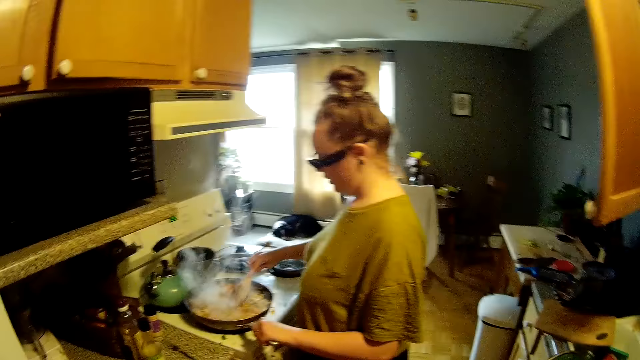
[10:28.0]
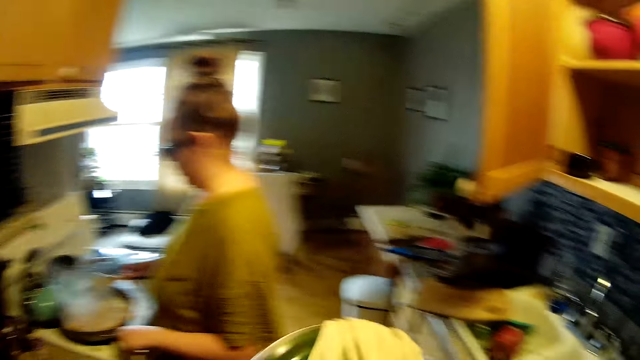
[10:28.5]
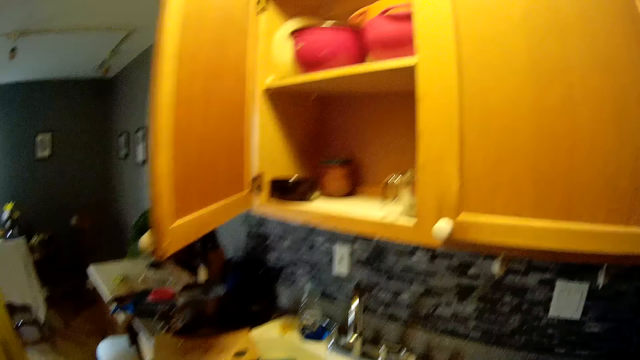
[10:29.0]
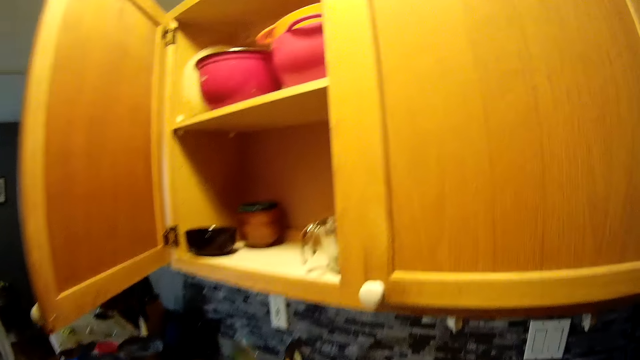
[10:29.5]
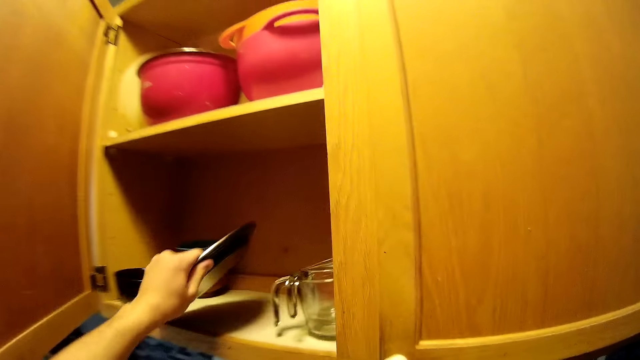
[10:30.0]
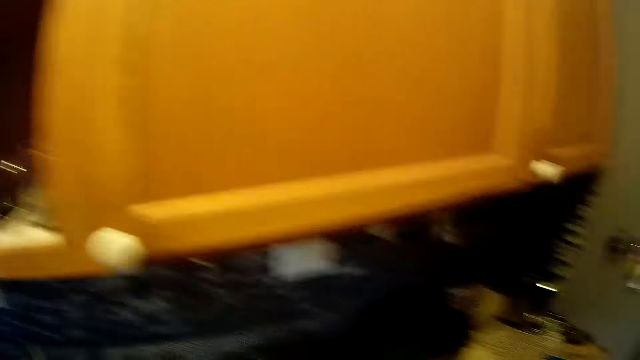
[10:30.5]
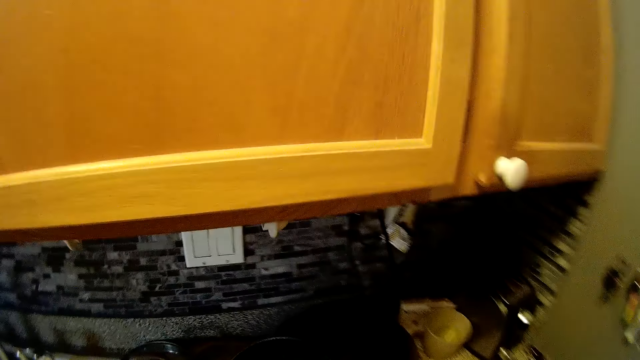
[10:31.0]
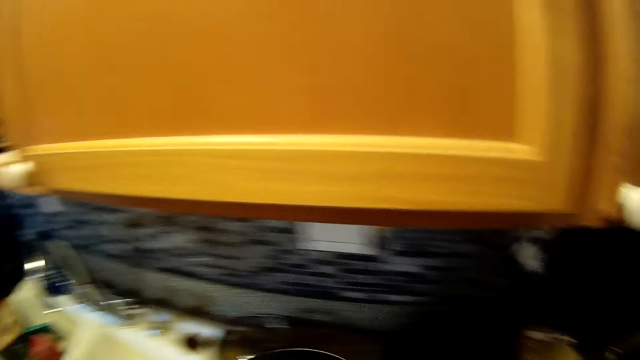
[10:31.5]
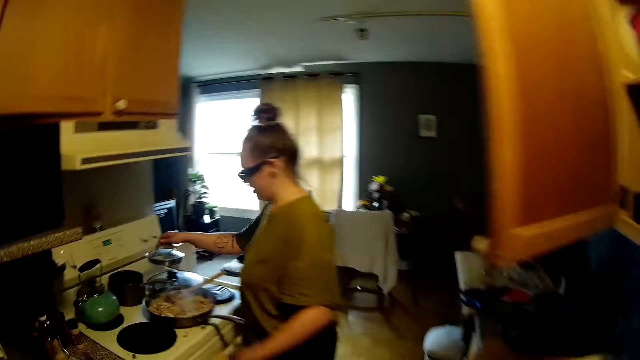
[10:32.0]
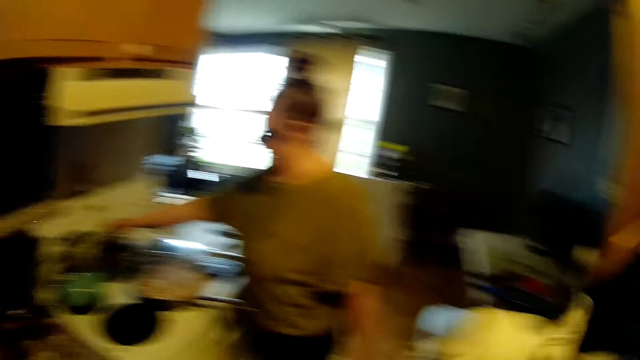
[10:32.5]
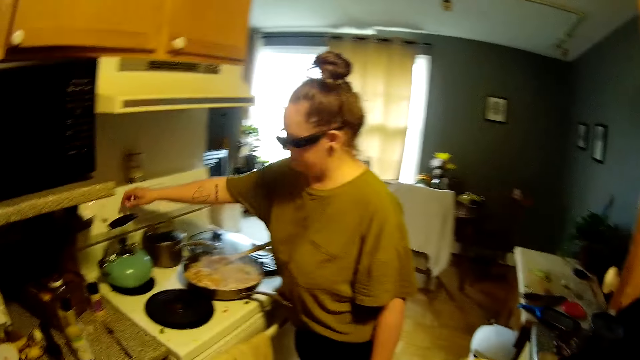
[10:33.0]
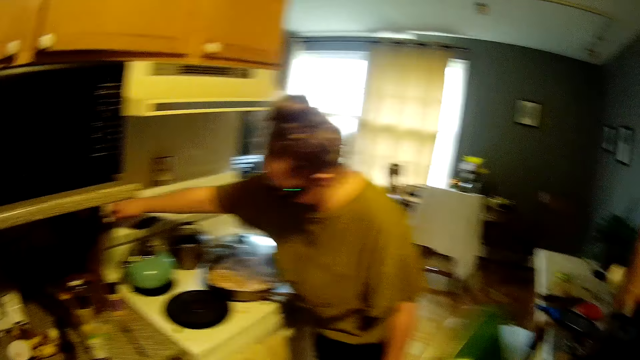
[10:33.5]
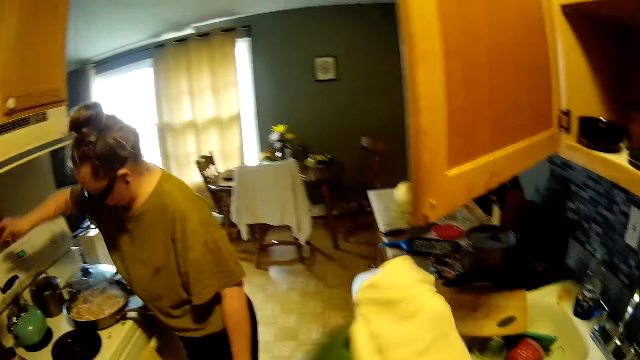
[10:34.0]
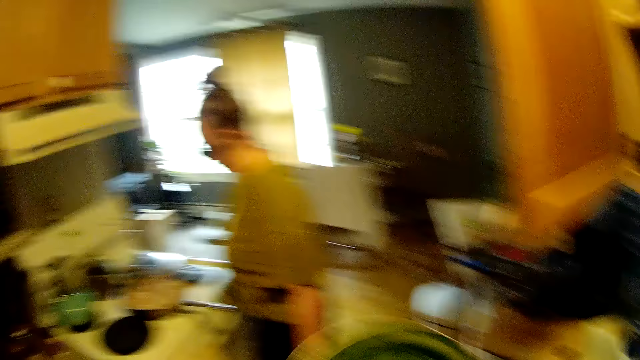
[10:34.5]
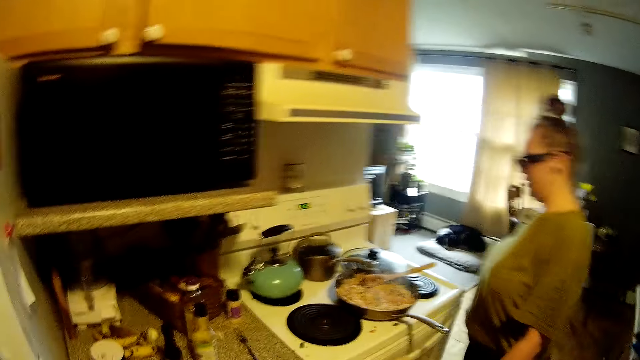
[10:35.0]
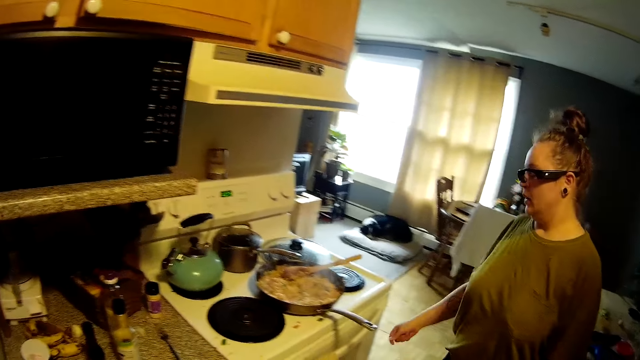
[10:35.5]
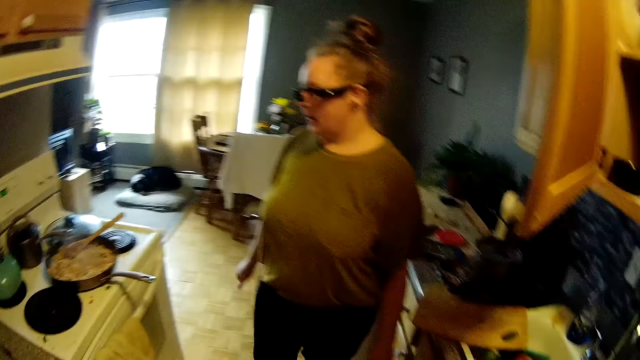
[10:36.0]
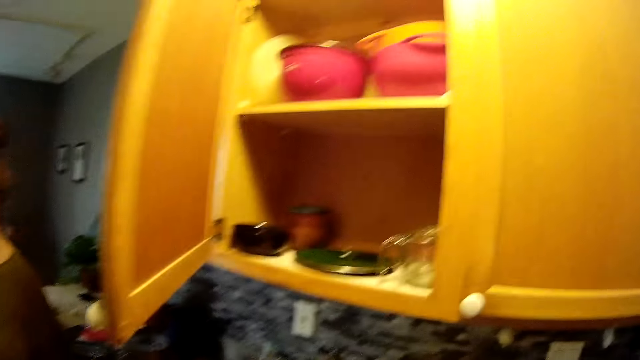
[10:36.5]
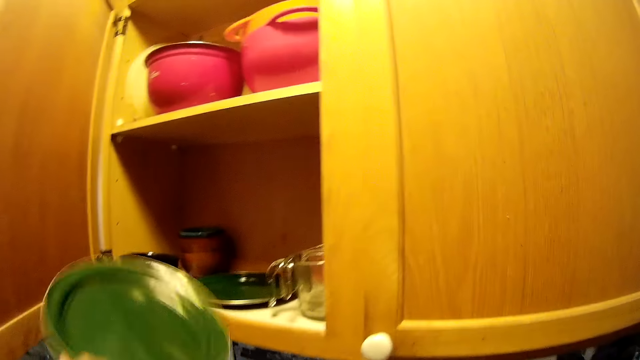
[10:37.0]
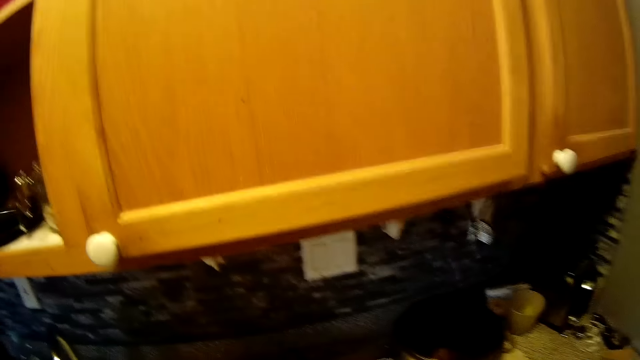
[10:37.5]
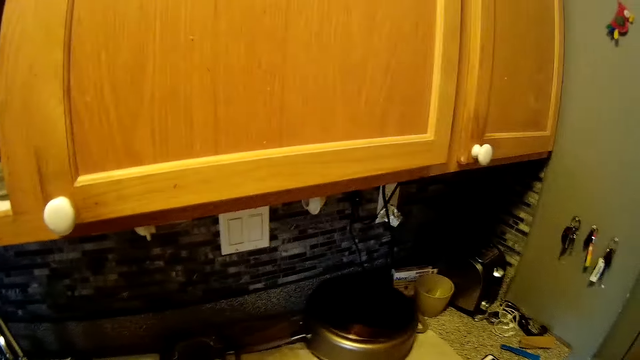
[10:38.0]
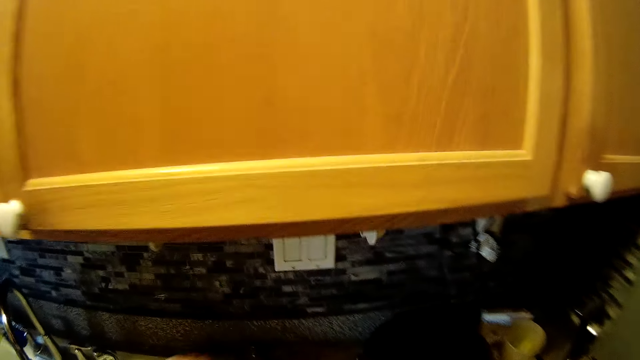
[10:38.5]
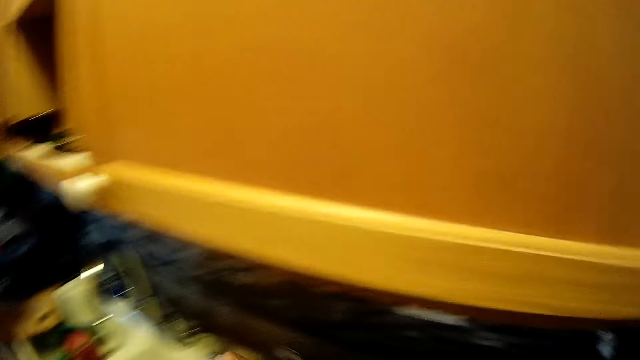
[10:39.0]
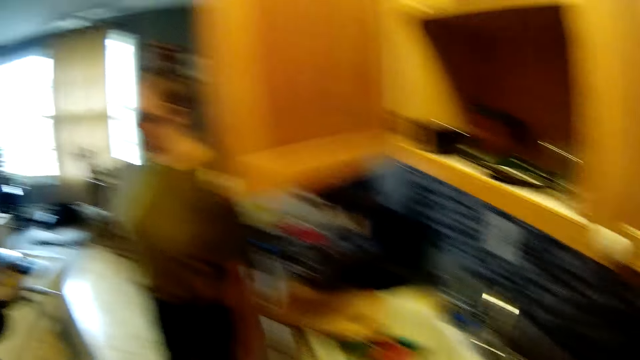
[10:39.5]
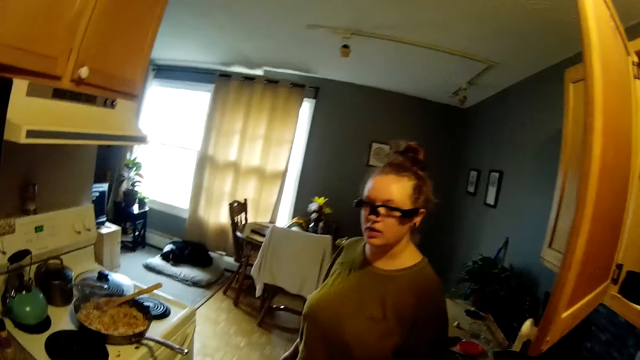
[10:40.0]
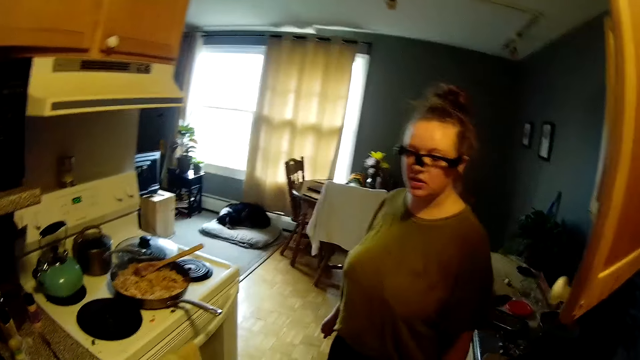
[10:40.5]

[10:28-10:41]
The camera wearer puts the plate in the cabinet with his left hand. A woman puts the plate in the cupboard. The camera wearer picks up a plate from the kitchen slab with his left hand. The woman holds a cover in her right hand. The camera wearer cleans the plate in his left hand with the towel in his right hand. The woman presses a switch on the wall with her right hand and wipes the plate with the towel. The camera wearer puts the plate in the cabinet with his left hand. The woman puts the plate in the cupboard. The camera wearer picks up a plate from the kitchen slab with his left hand.

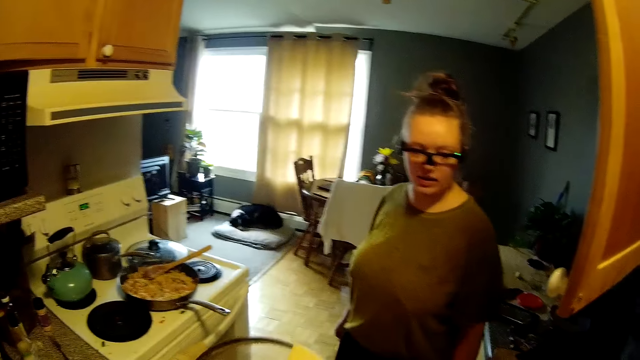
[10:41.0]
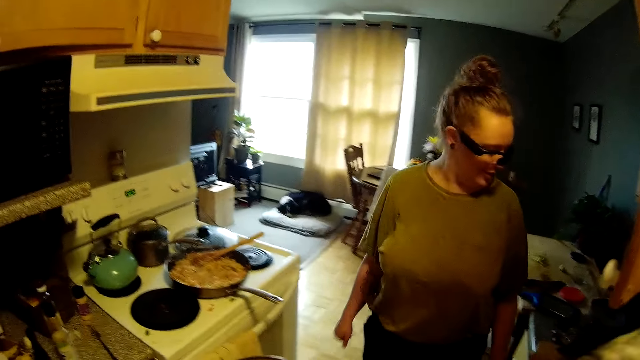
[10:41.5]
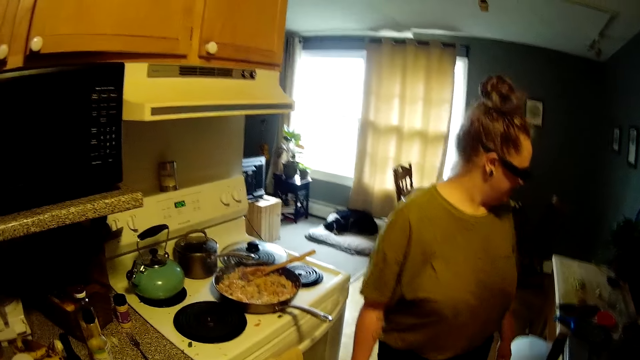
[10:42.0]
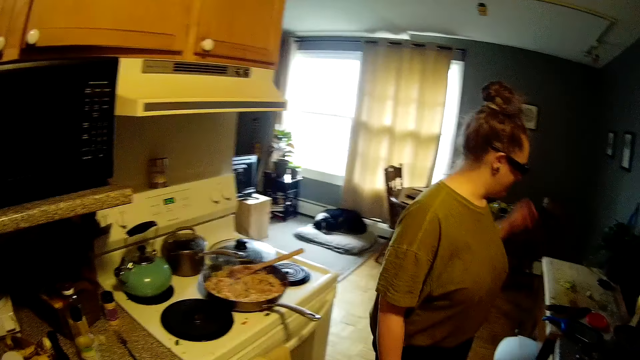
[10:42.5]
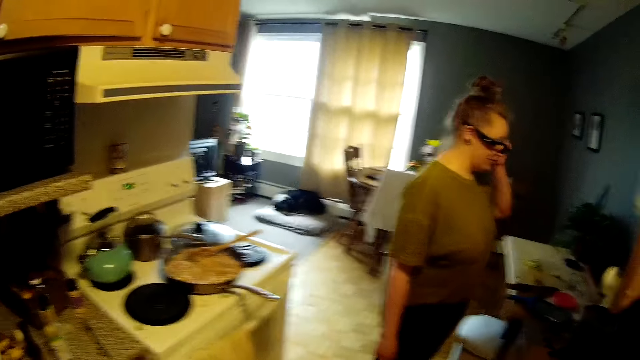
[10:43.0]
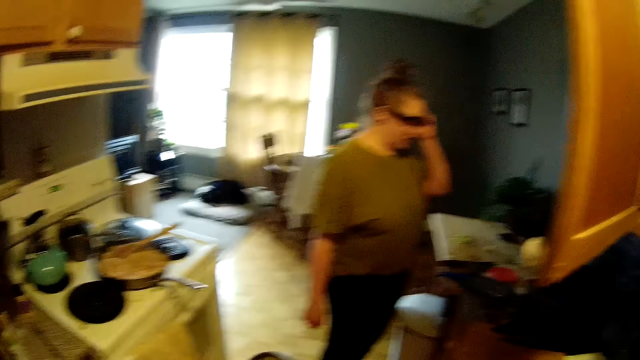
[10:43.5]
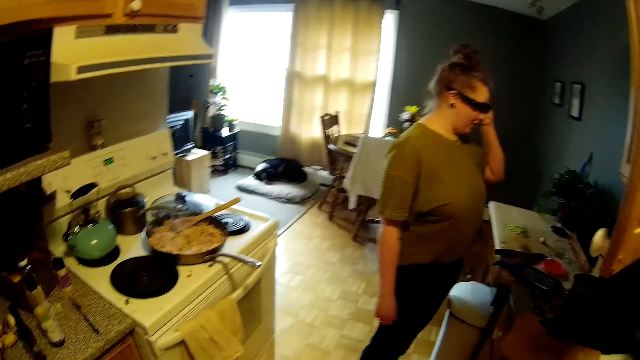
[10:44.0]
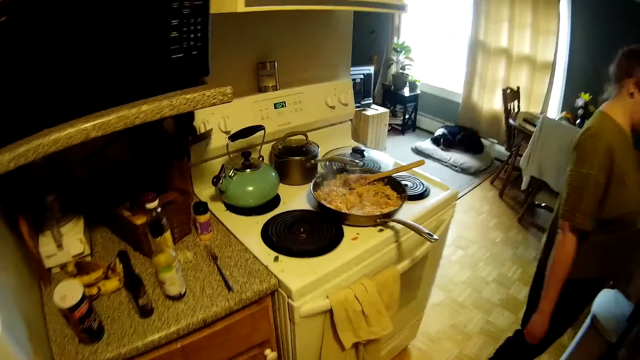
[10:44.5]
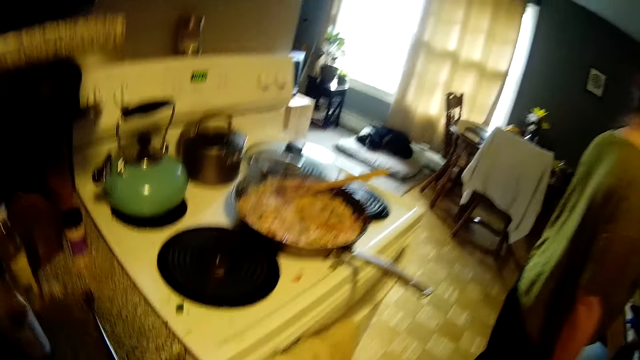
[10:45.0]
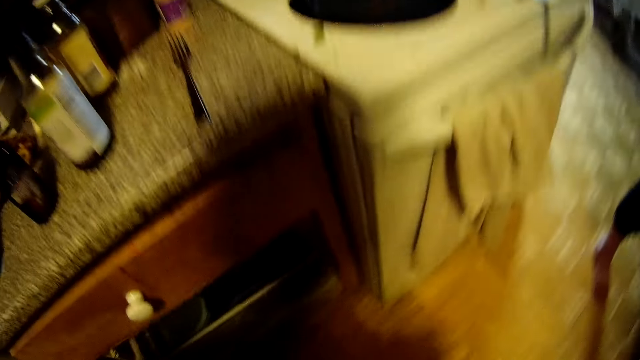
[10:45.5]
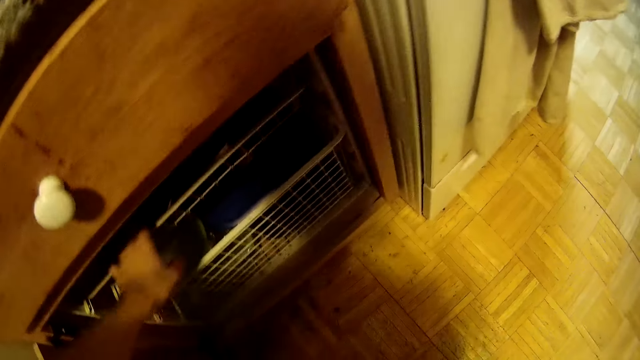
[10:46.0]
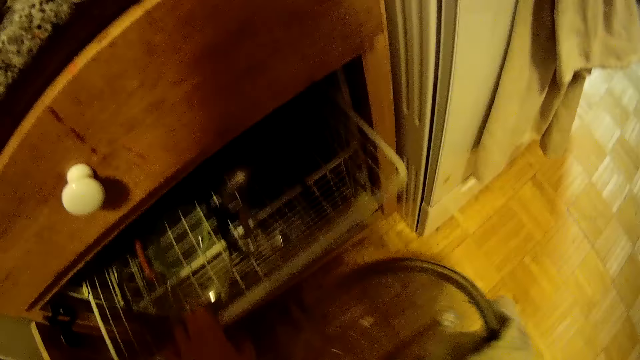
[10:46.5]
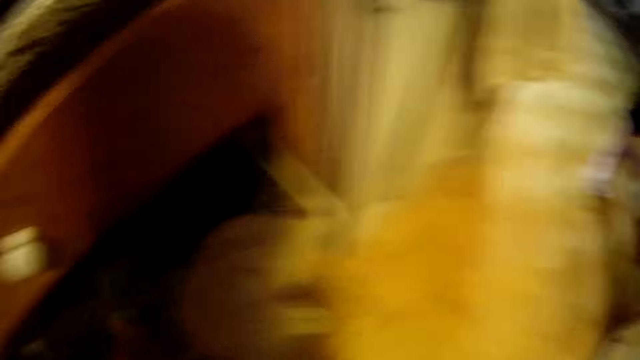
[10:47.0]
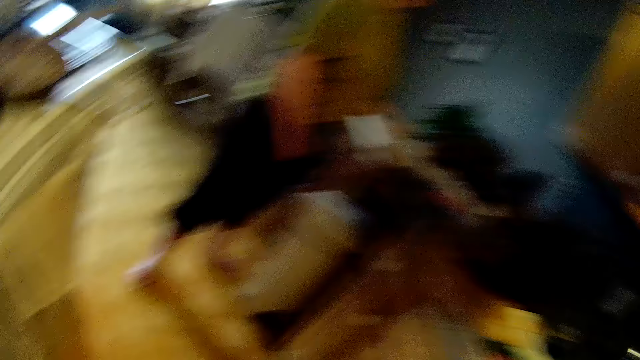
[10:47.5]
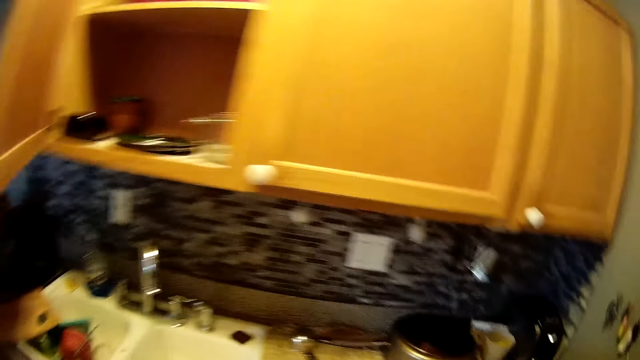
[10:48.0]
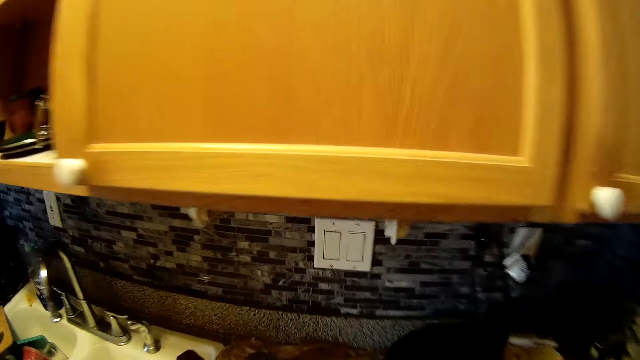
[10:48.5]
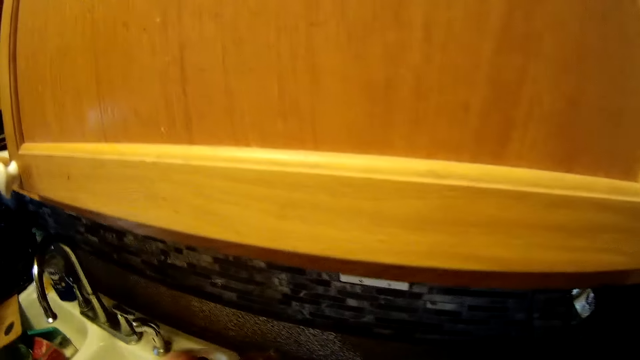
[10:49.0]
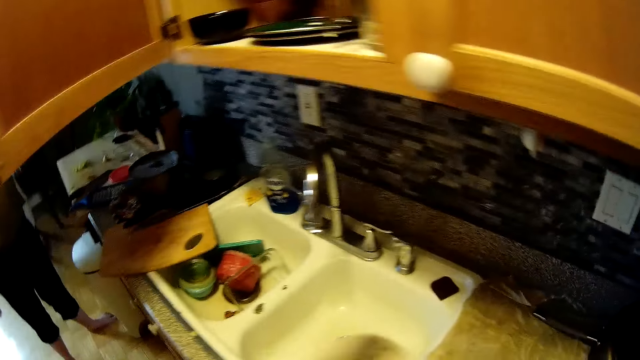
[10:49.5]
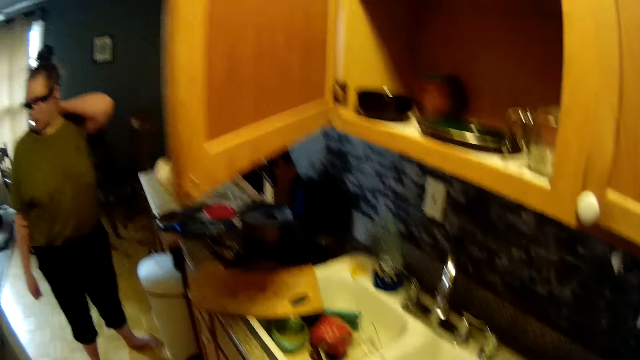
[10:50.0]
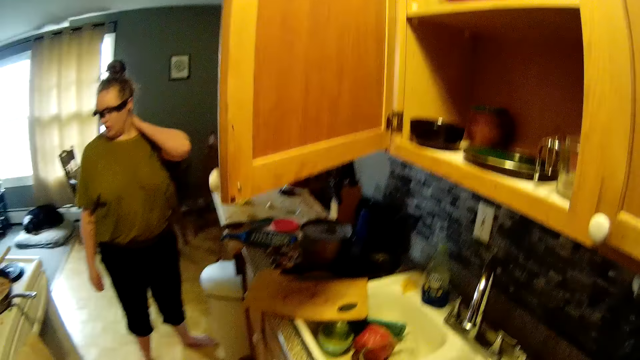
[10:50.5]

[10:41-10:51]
The camera wearer stares in the kitchen. He cleans the plate in his left hand with the towel in his right hand. He adjusts the sunglasses with his left hand. He pulls a wire basket out of the cabinet with his left hand. A person puts the plate in the cabinet. The camera wearer puts the plate in his right hand into the wire basket.
